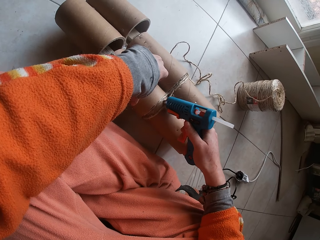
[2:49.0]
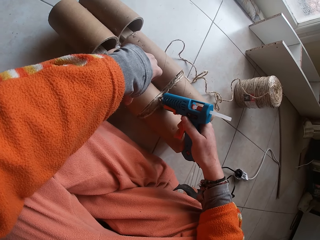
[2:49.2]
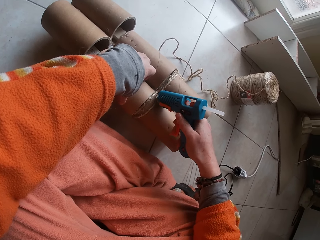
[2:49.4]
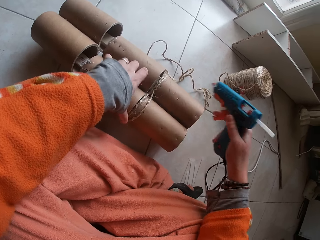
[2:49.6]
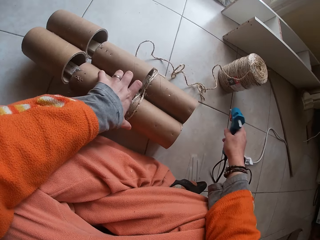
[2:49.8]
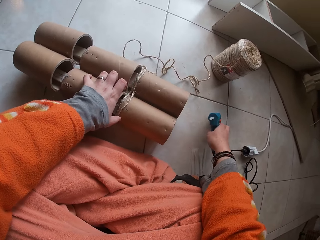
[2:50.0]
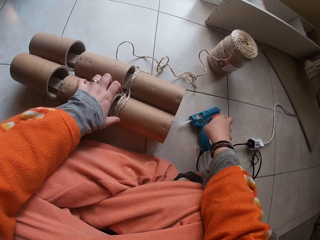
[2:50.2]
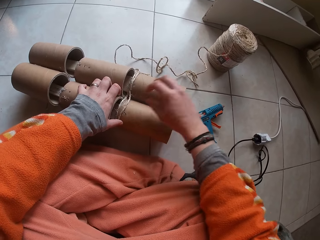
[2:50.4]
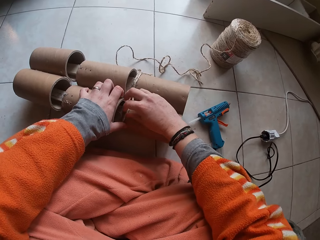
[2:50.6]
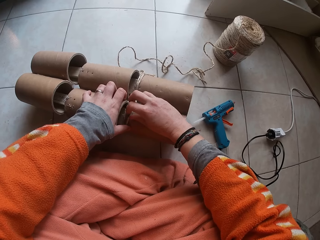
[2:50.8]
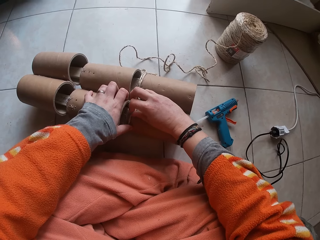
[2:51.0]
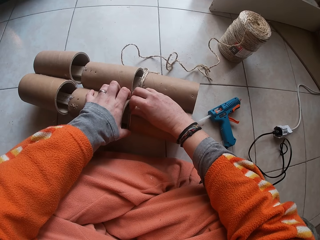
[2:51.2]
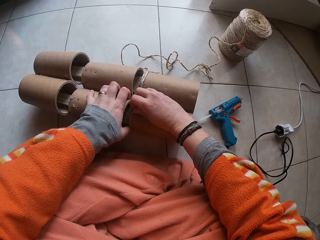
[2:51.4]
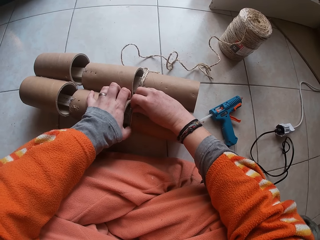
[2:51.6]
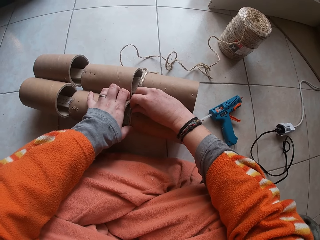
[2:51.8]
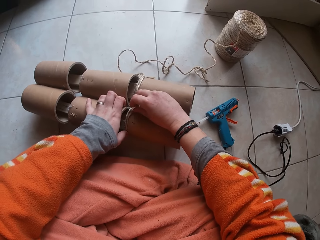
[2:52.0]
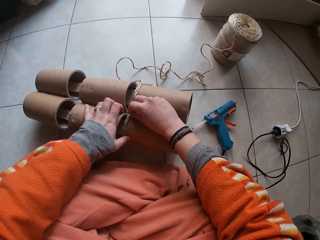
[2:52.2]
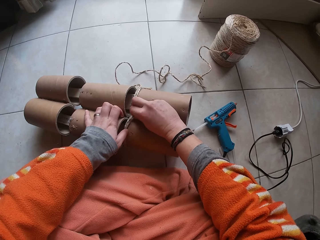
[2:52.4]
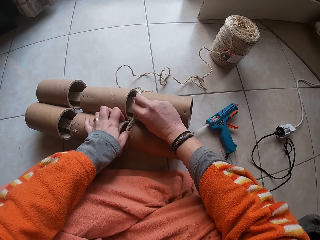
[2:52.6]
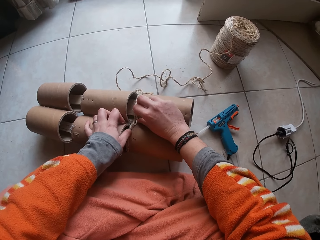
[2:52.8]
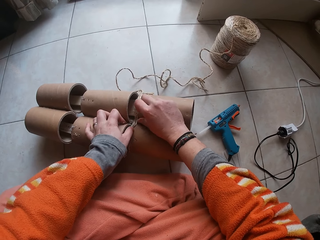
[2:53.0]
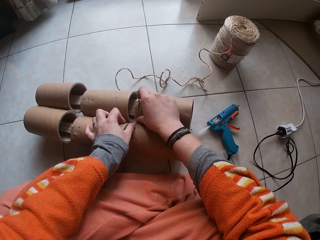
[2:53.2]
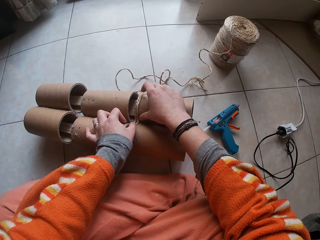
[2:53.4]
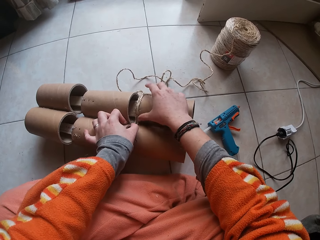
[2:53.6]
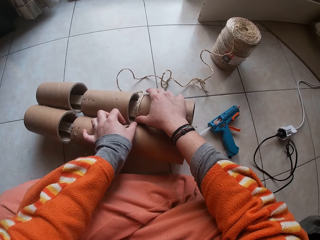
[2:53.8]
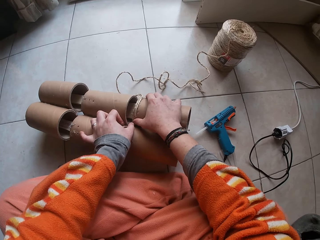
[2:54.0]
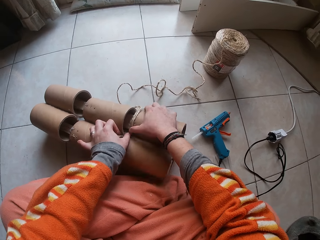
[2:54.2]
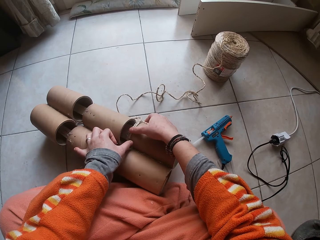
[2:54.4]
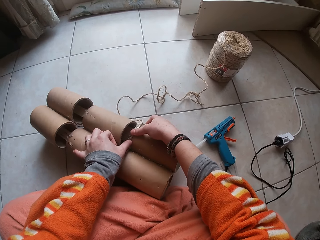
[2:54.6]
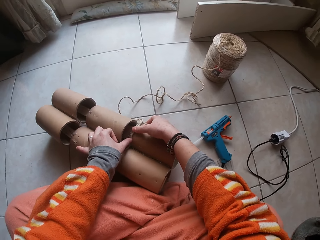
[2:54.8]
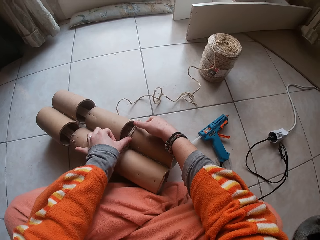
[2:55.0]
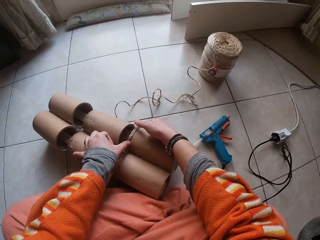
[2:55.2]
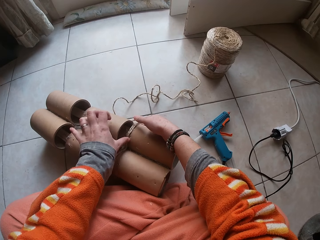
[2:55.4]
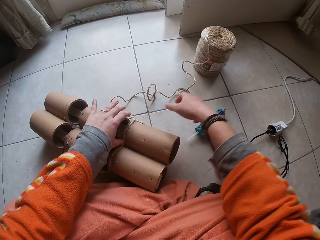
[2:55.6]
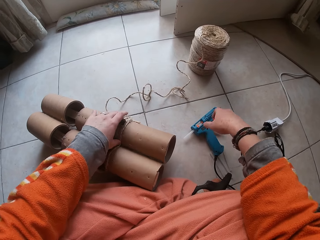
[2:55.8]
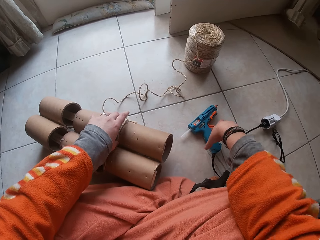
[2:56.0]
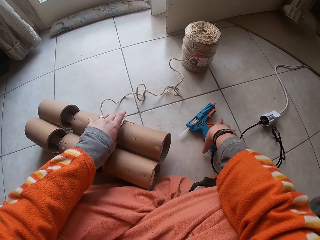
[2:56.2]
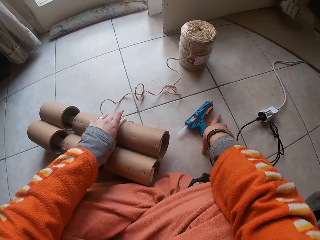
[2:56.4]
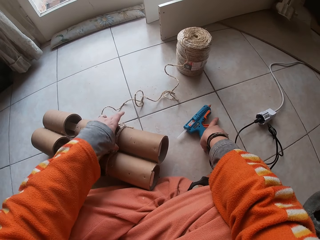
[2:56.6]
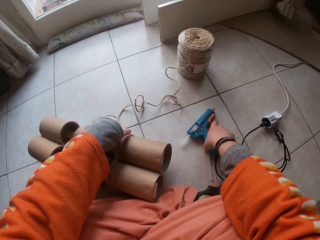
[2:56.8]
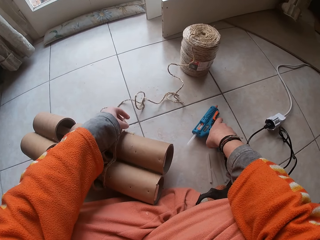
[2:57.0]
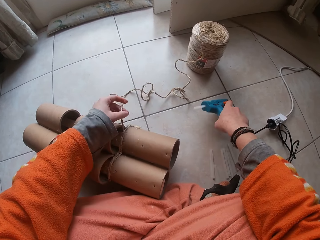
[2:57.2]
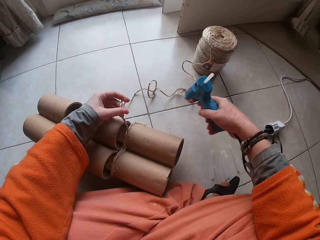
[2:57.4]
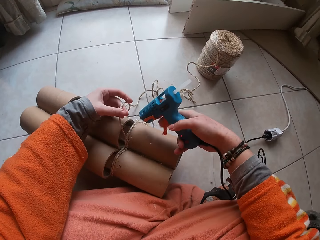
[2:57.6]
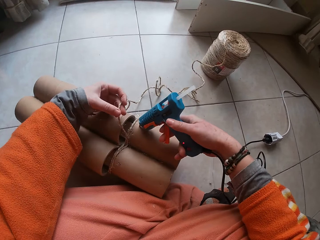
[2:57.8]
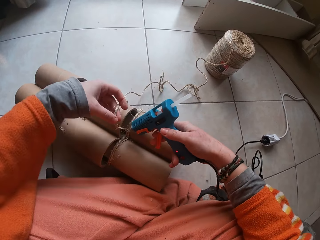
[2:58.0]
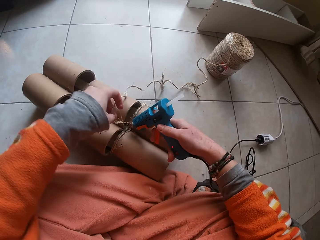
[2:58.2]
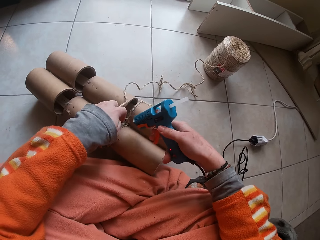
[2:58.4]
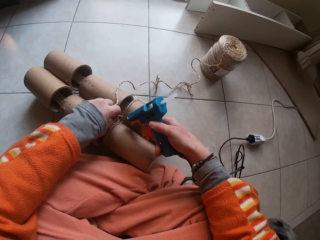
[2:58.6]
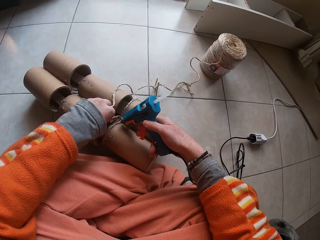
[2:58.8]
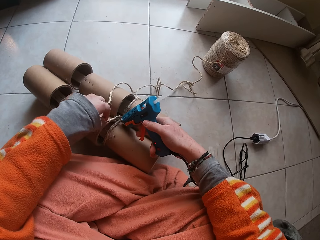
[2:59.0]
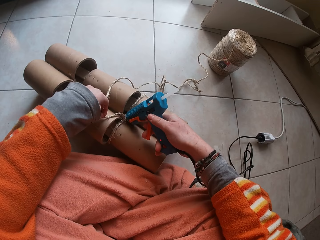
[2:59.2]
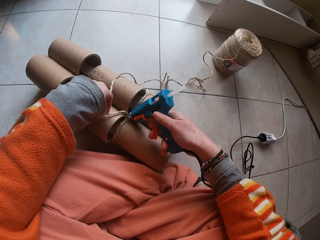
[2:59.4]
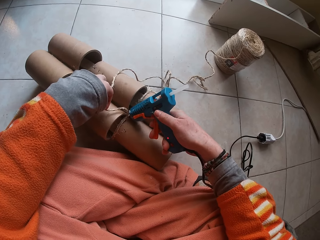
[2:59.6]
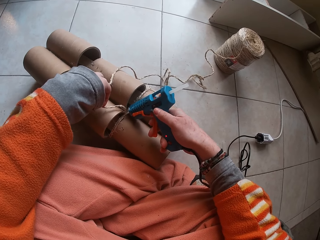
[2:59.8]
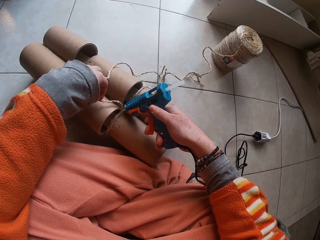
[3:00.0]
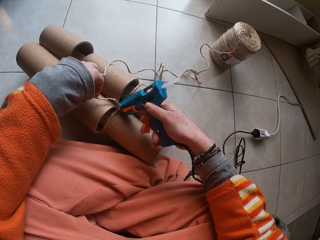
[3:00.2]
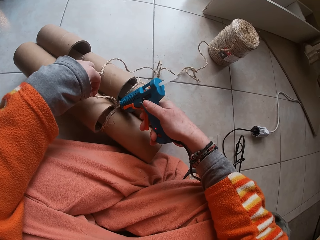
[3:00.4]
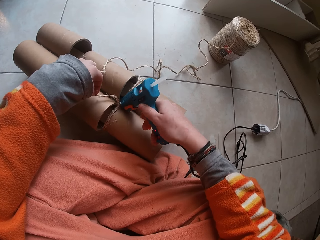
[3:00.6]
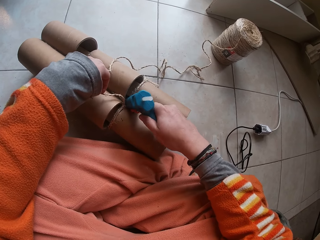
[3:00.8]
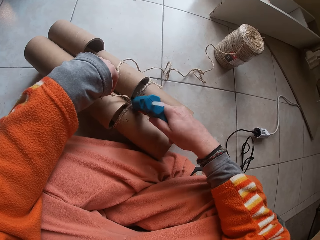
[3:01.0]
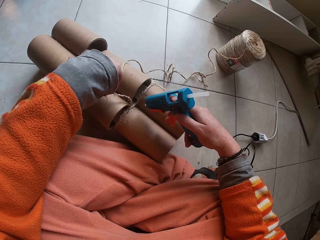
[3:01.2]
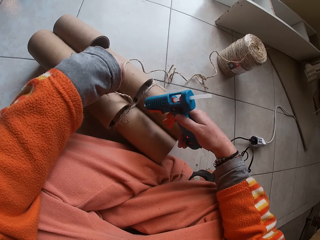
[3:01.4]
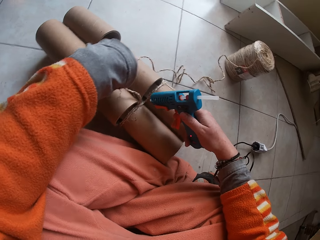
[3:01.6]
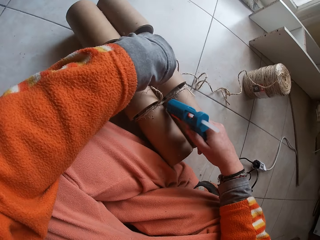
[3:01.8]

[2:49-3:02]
The camera wearer drops the glue gun on the ground with his right hand. He fastens the garden cord to the paper core or craft with both hands. He moves the craft on the floor. He picks up the glue gun from the ground with his right hand. He glues the garden cord in his left hand to the paper core with the glue gun in his right hand.

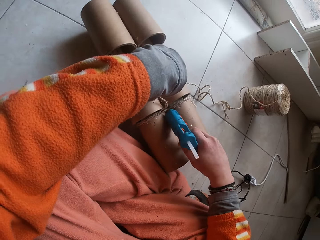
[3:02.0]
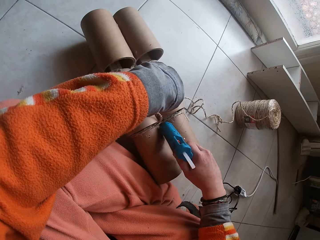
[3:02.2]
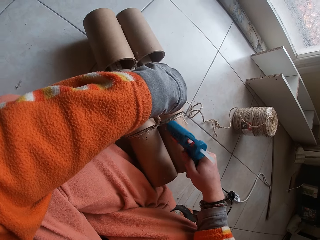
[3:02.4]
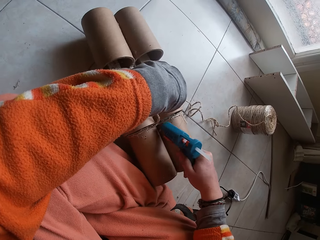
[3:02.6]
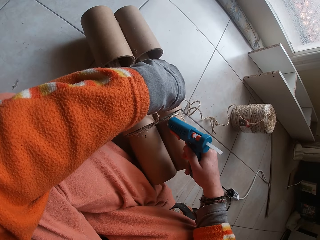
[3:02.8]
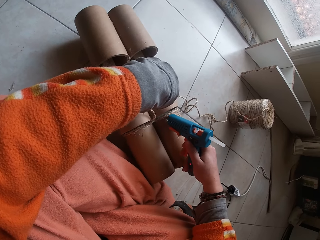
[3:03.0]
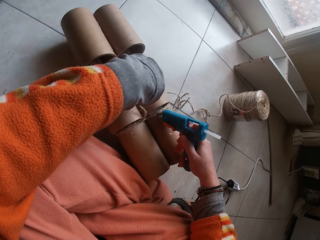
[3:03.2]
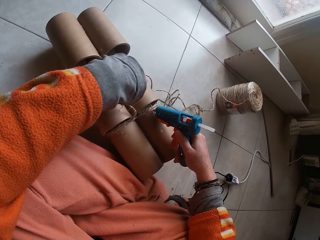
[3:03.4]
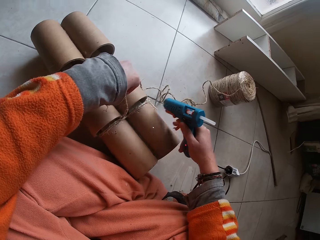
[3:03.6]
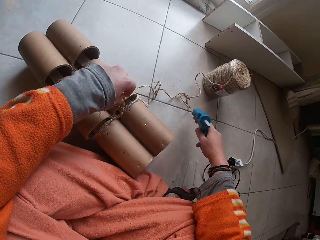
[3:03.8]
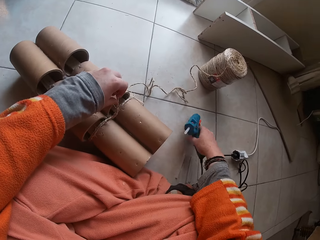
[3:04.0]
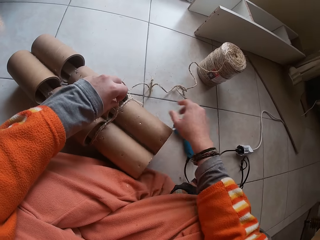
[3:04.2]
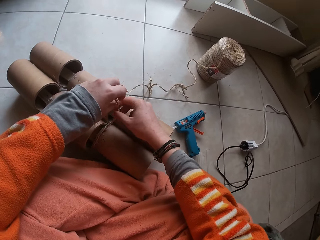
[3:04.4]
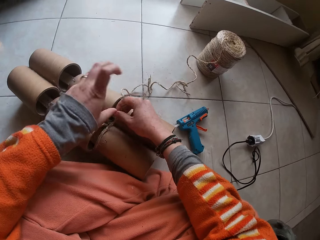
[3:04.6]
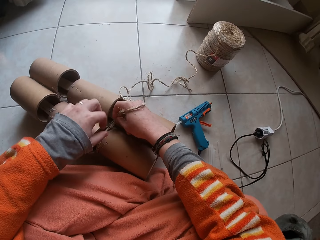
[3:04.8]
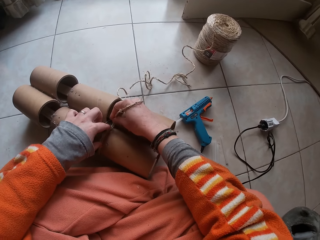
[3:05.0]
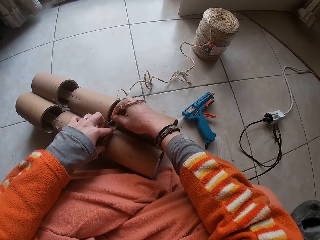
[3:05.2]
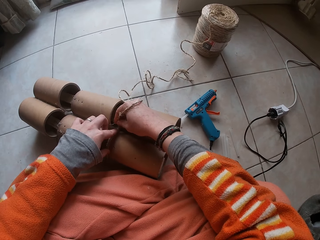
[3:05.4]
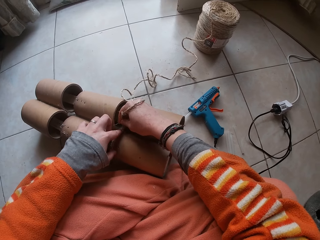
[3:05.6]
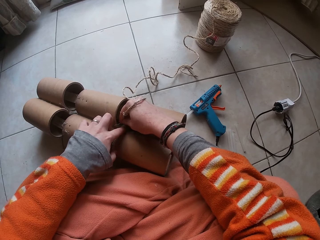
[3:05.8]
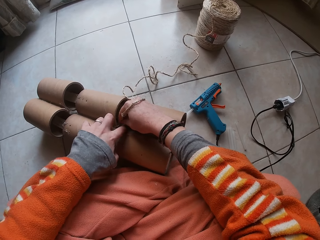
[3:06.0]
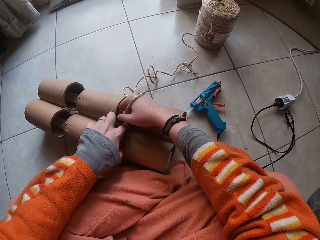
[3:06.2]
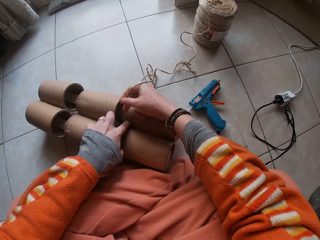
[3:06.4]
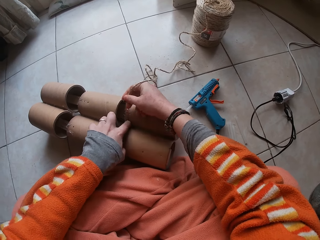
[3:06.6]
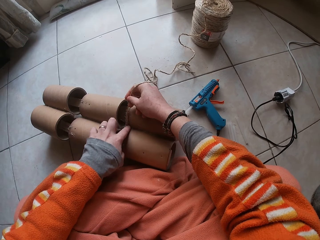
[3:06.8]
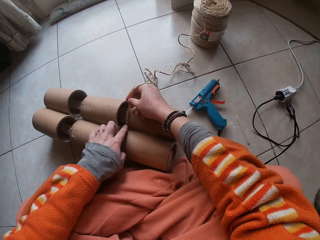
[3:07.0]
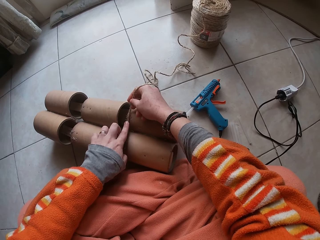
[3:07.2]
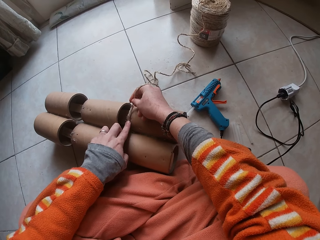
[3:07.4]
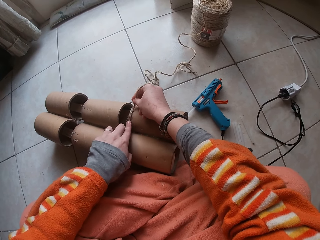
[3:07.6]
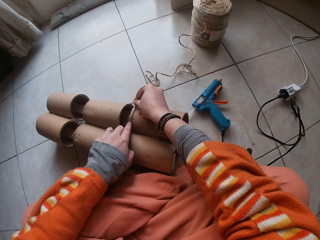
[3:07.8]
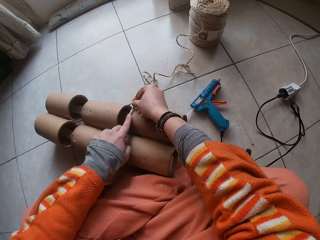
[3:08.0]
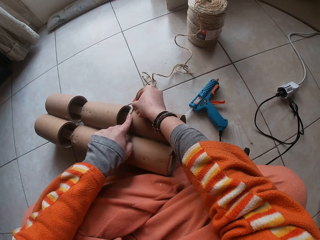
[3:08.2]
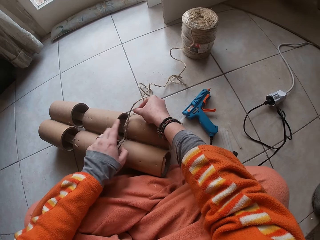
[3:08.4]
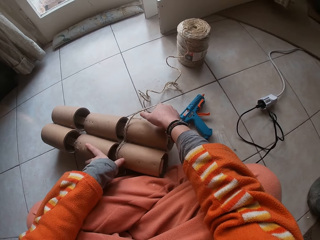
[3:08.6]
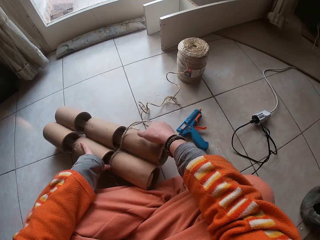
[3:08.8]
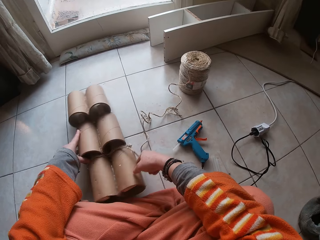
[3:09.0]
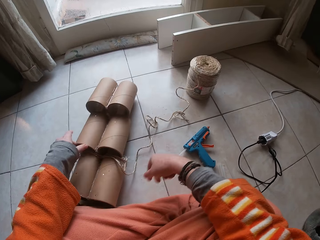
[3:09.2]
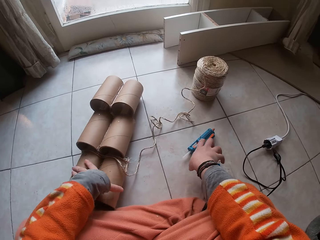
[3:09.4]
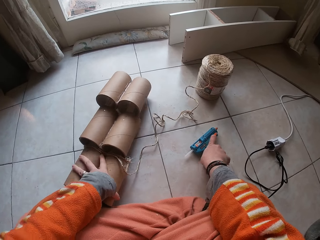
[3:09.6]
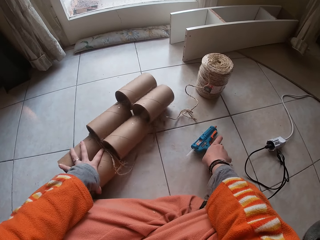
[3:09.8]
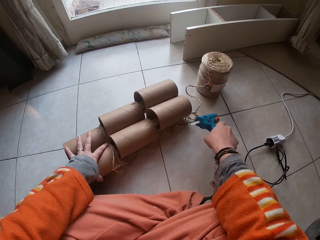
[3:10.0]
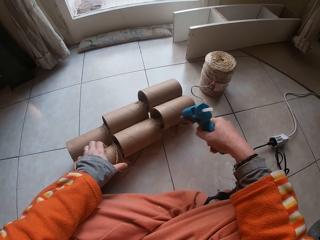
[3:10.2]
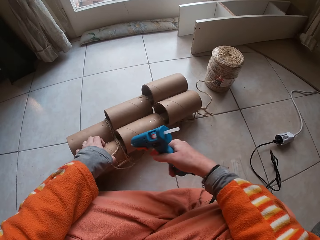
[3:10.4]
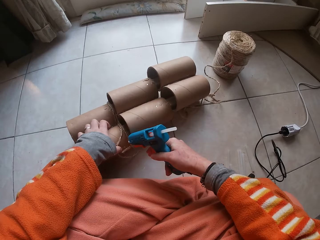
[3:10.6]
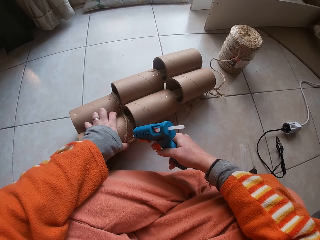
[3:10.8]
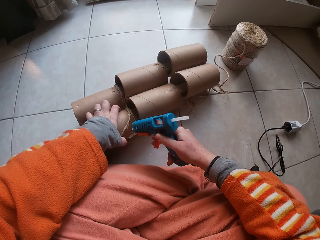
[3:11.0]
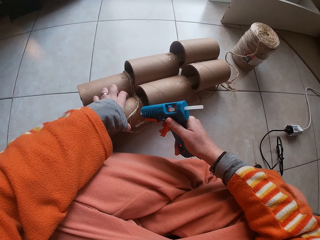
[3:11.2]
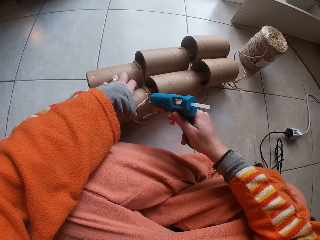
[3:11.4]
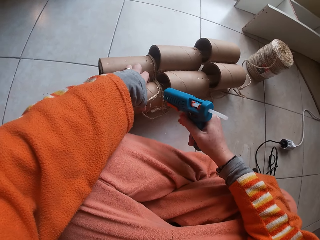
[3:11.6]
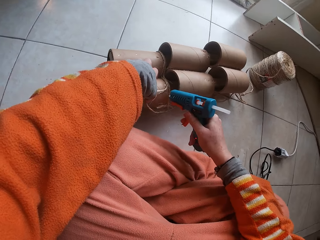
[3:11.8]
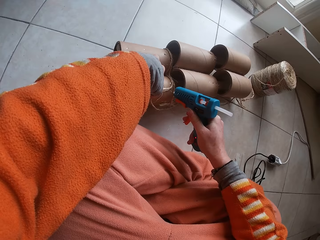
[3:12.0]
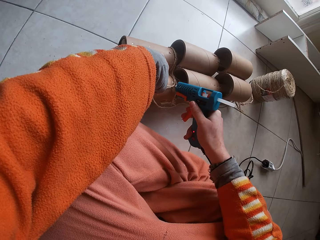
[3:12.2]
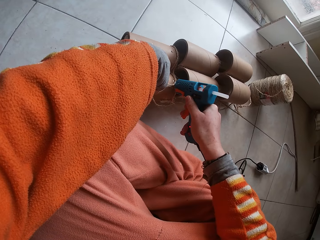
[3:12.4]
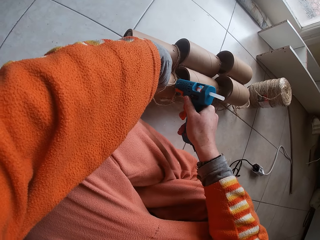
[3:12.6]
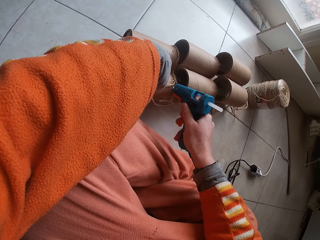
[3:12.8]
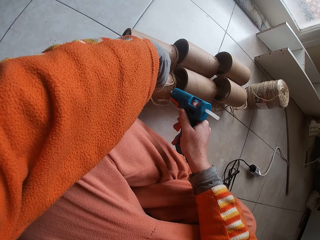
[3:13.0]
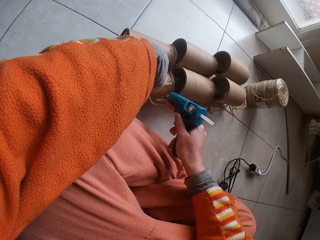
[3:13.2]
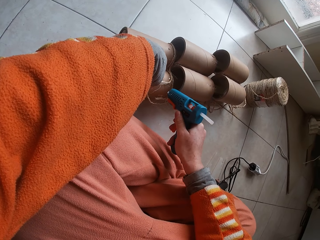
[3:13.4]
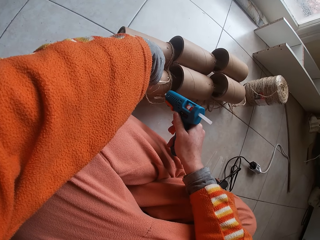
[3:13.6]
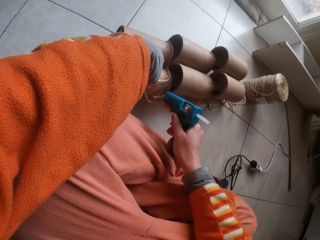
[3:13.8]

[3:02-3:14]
The camera wearer drops the glue gun on the ground with his right hand. He fastens the garden cord to the paper core or craft with both hands. He picks up the glue gun from the ground with his right hand. He moves the craft on the floor. He glues the garden cord in his left hand to the paper core with the glue gun in his right hand.
